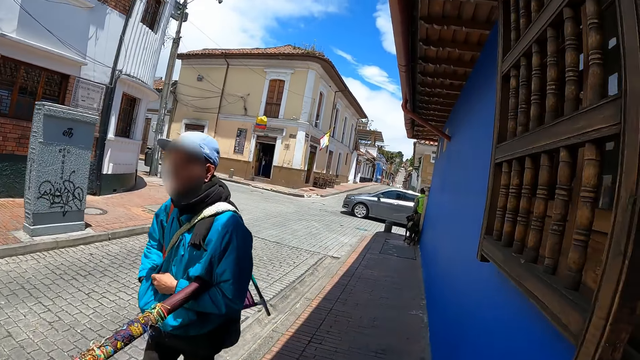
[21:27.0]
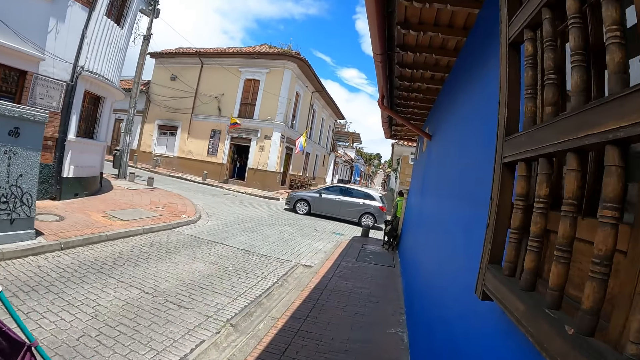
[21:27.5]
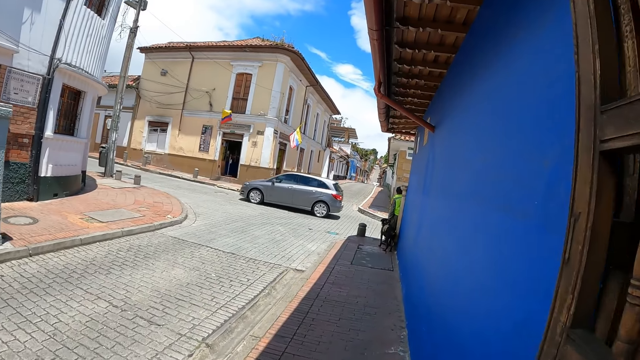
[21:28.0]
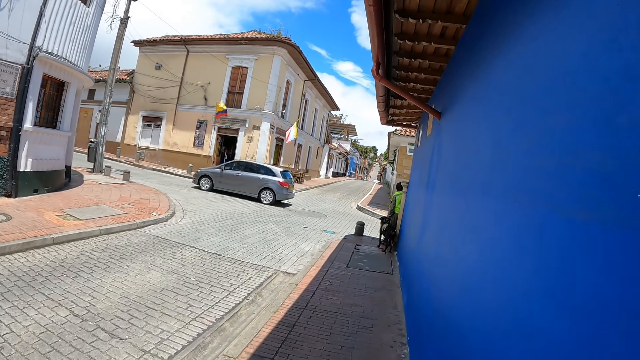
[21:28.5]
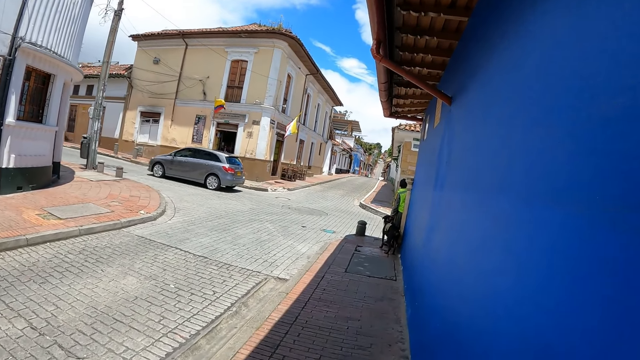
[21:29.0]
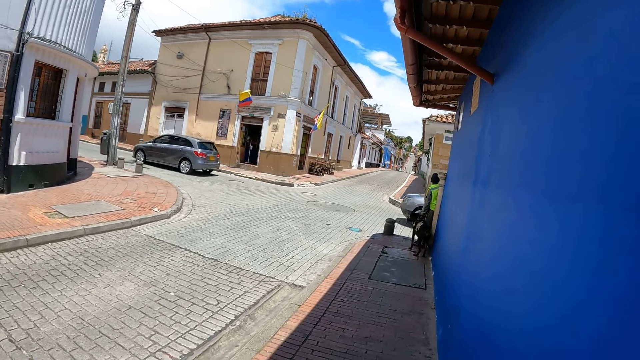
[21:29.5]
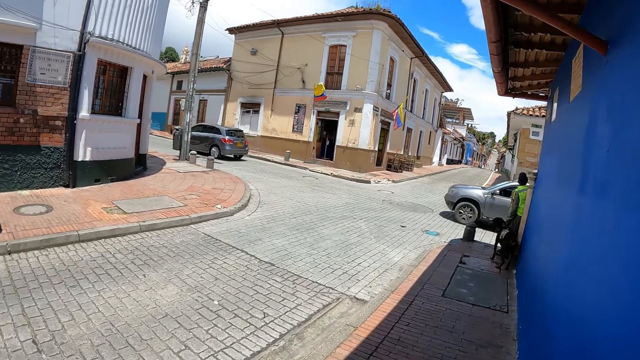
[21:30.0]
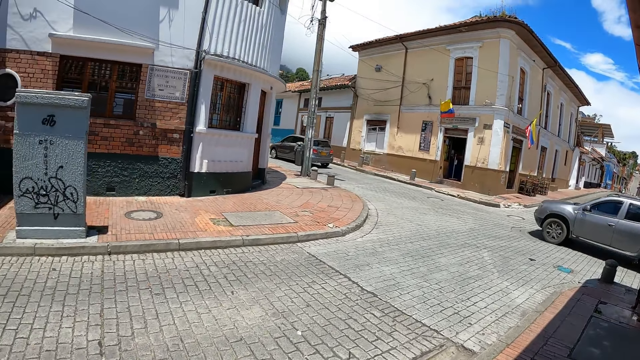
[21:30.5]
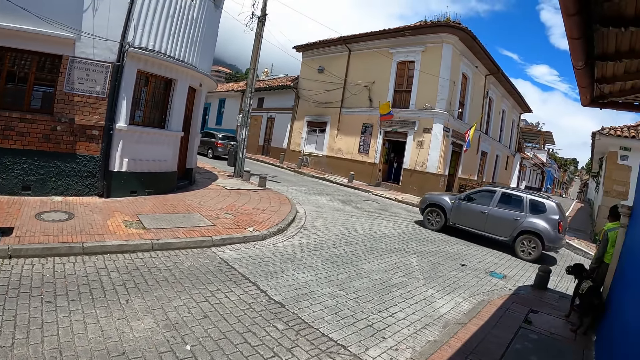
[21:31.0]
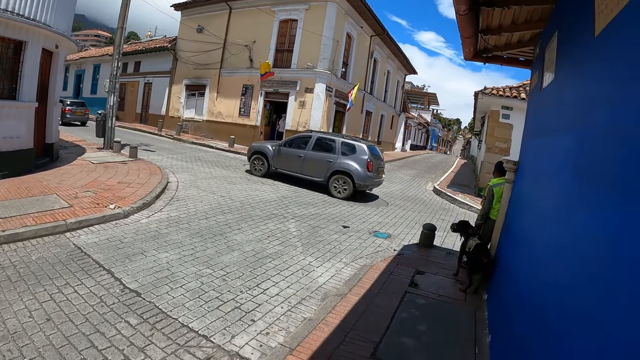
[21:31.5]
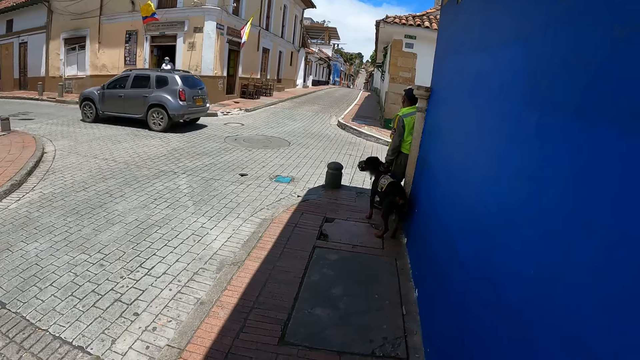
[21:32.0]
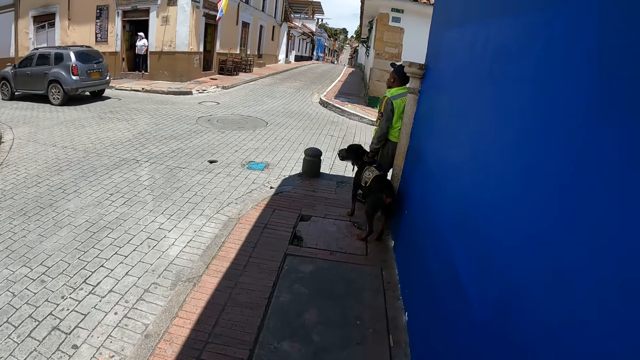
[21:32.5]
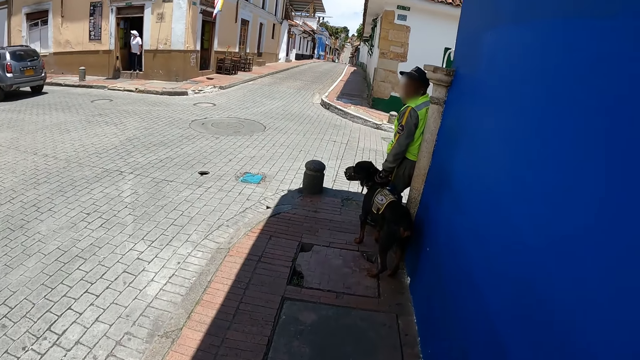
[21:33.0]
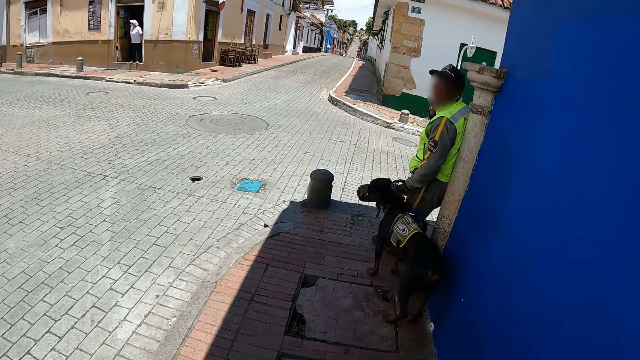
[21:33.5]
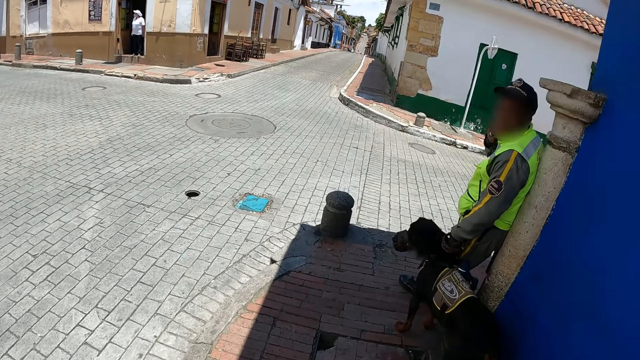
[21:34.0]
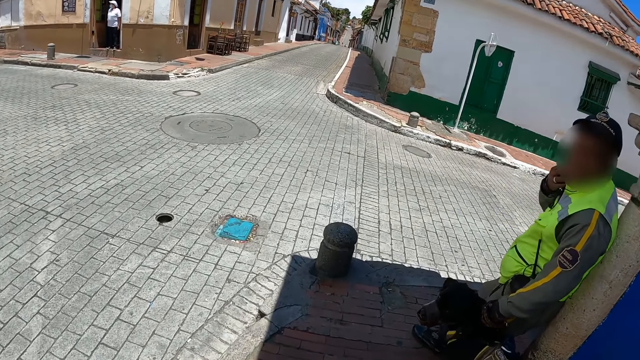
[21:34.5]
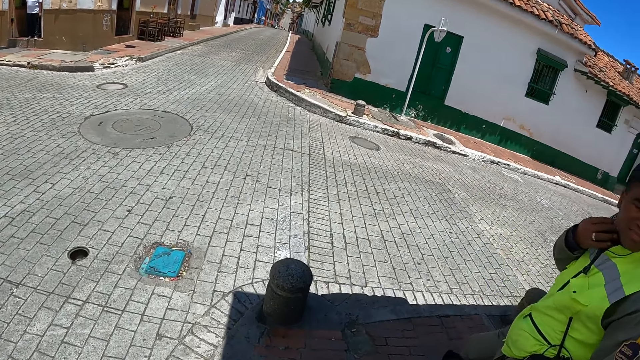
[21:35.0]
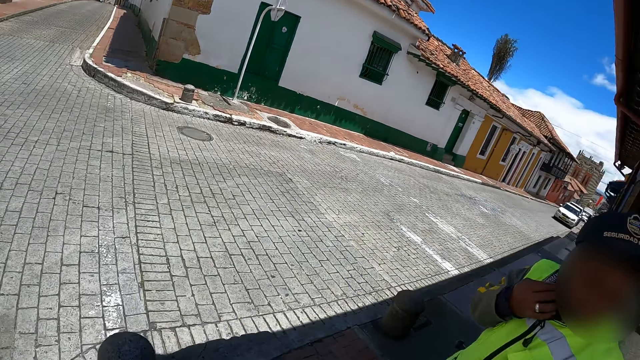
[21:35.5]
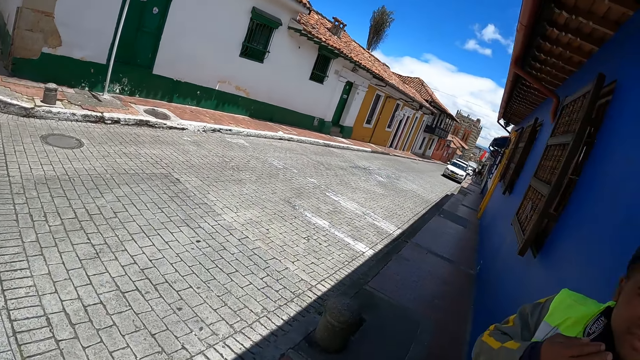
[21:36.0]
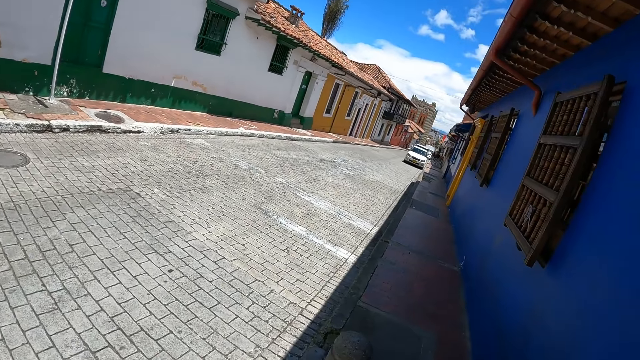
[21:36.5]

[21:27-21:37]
The camera wearer walks around the area. They look around the area. They walk around the area.

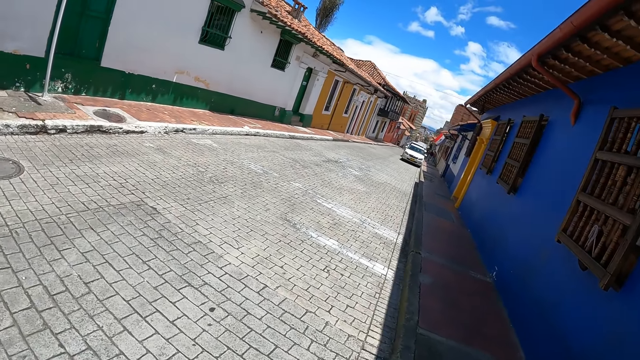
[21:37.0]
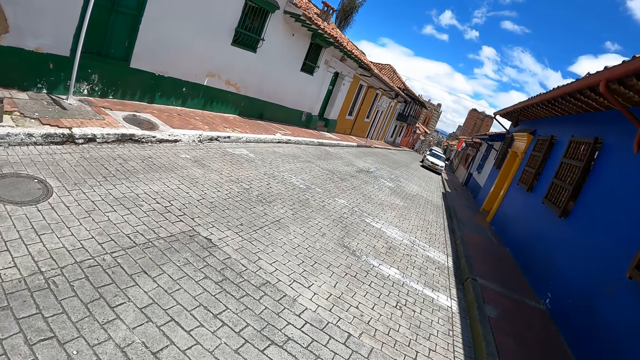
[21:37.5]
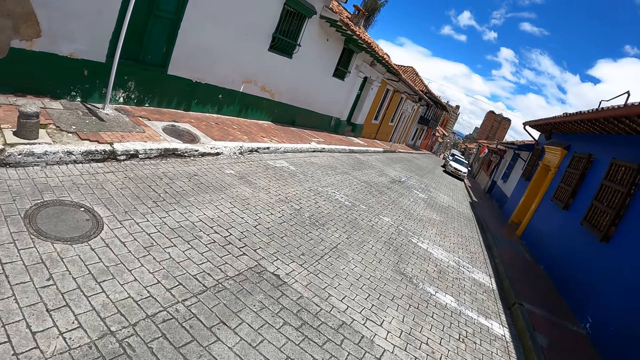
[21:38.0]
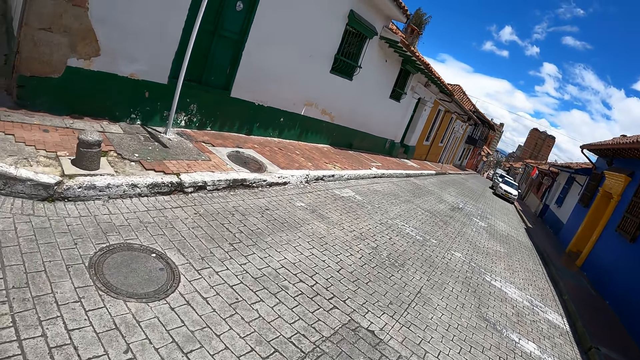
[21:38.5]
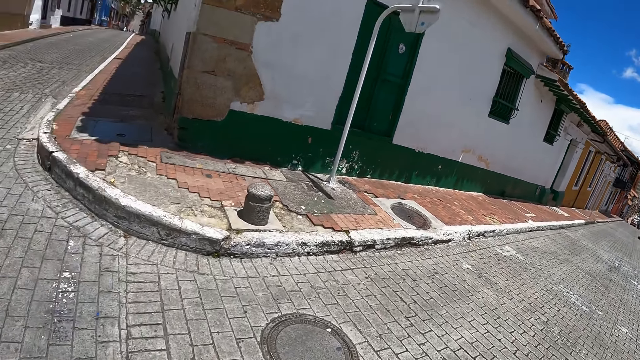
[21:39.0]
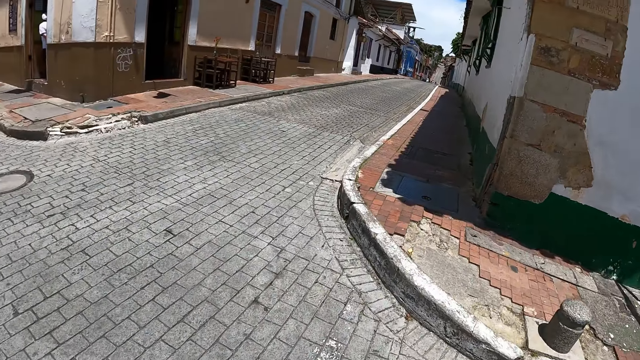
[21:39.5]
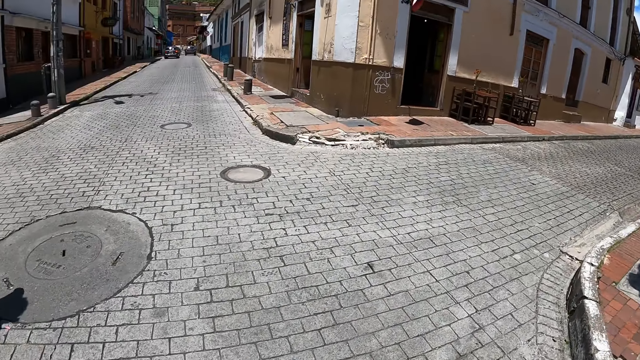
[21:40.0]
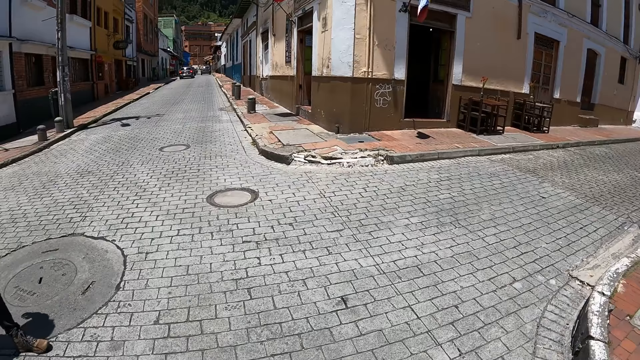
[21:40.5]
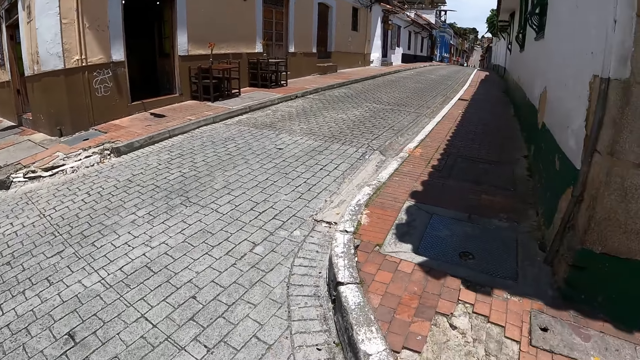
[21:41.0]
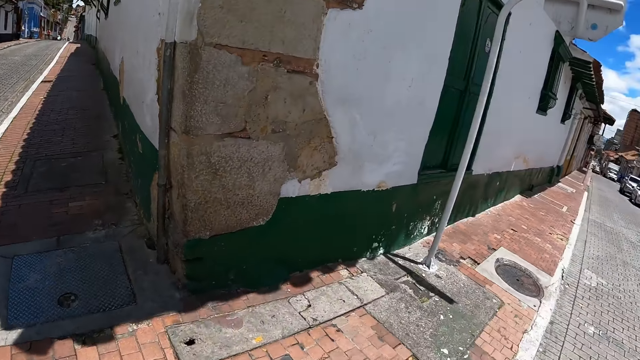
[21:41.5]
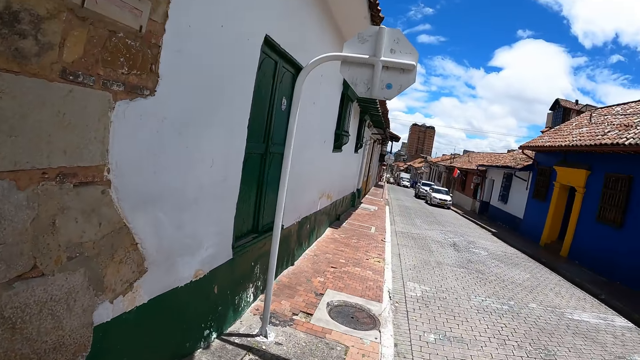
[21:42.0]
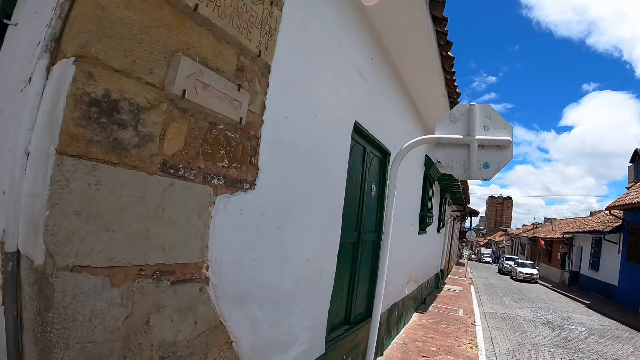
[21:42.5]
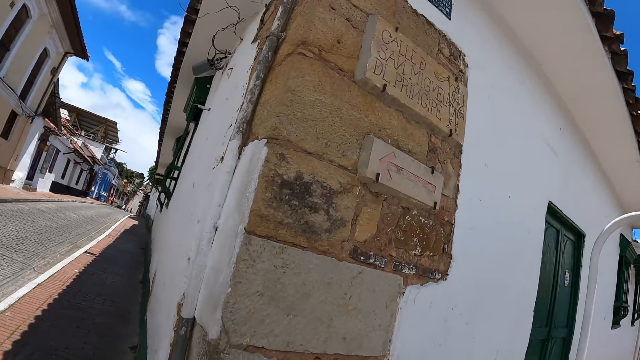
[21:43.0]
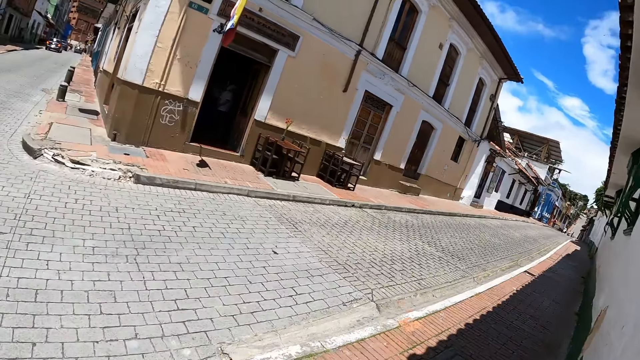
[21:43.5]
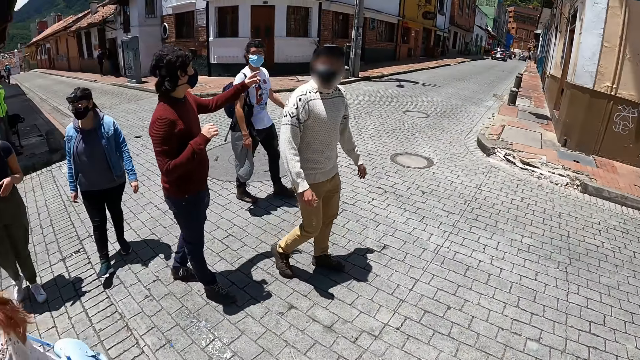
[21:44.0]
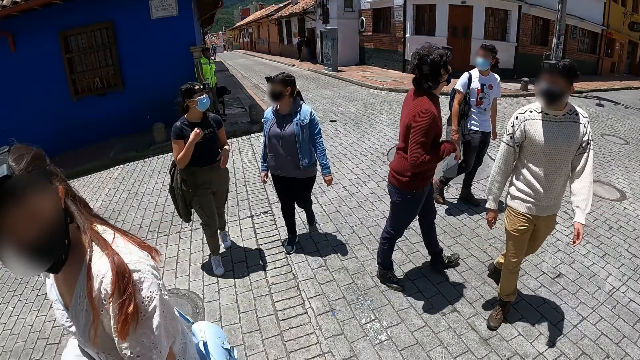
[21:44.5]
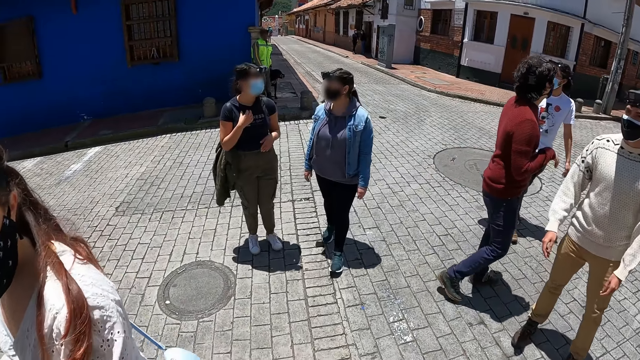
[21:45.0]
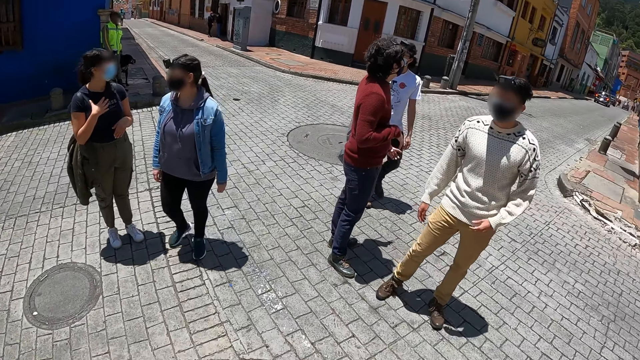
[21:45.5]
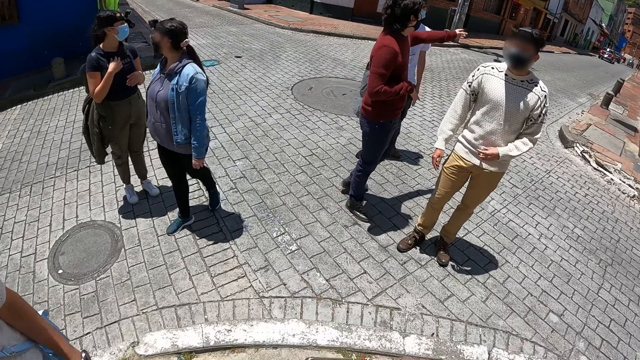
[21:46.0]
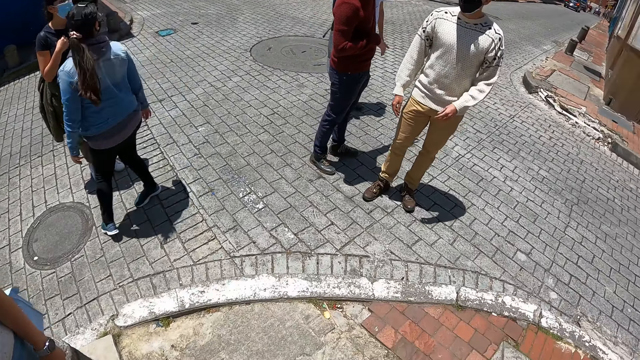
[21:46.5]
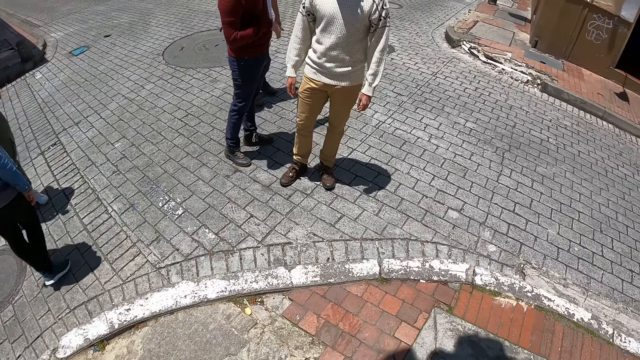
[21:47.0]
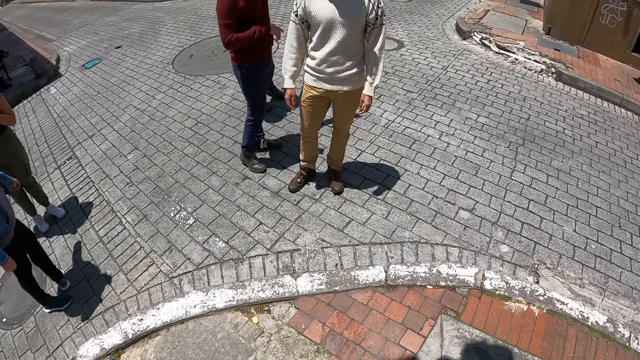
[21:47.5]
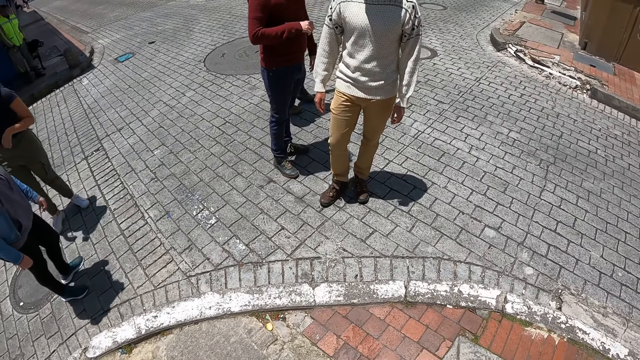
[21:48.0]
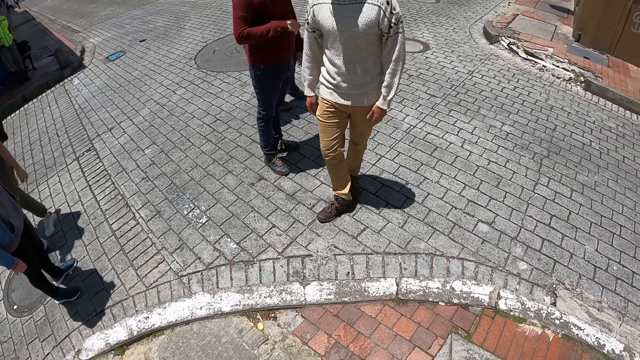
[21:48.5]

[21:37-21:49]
The camera wearer looks around the area. A woman walks around the area. A man does a hand gesture. The camera wearer stands.
